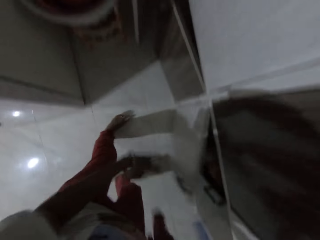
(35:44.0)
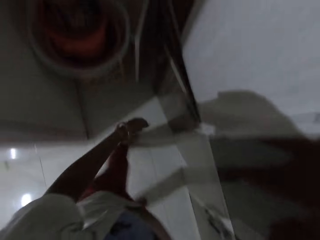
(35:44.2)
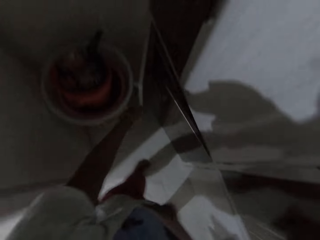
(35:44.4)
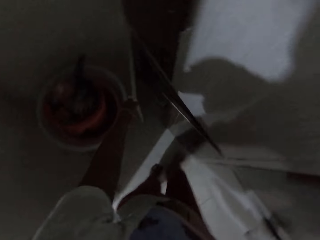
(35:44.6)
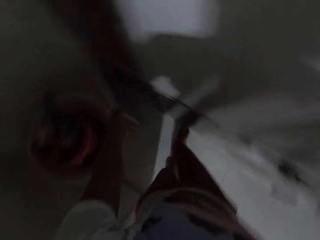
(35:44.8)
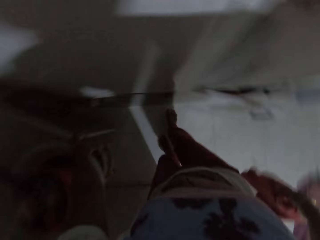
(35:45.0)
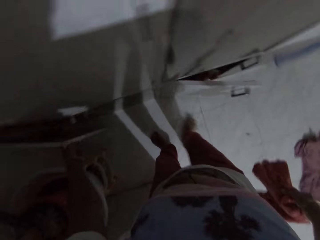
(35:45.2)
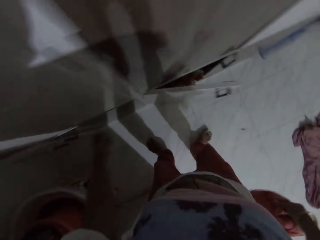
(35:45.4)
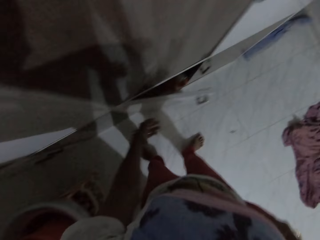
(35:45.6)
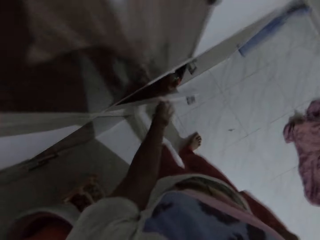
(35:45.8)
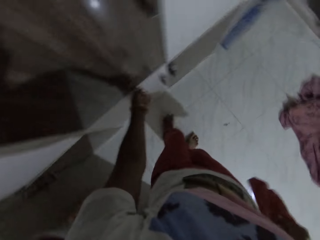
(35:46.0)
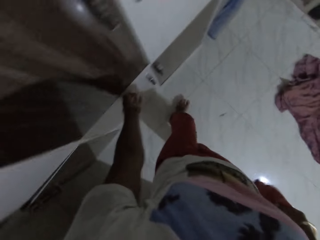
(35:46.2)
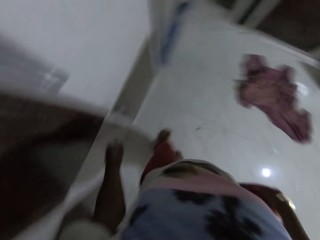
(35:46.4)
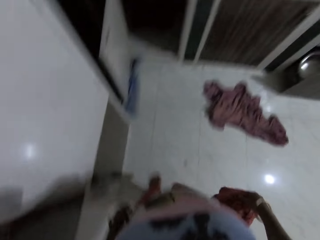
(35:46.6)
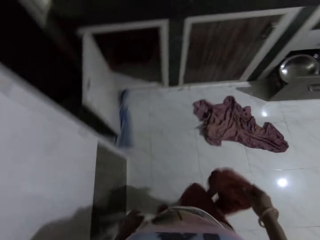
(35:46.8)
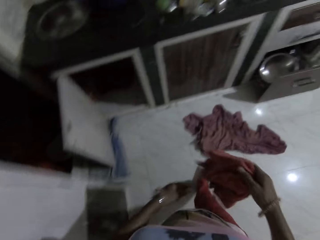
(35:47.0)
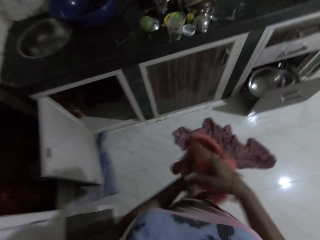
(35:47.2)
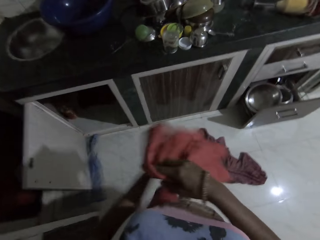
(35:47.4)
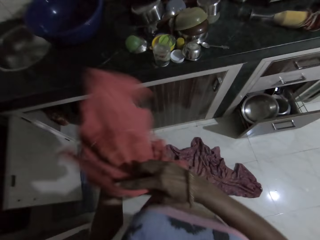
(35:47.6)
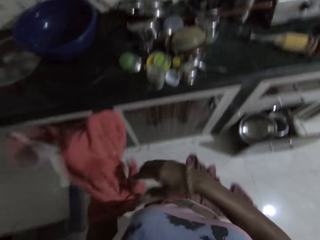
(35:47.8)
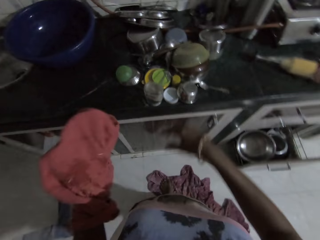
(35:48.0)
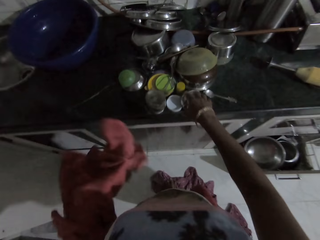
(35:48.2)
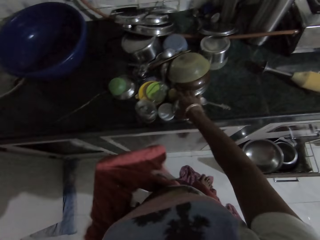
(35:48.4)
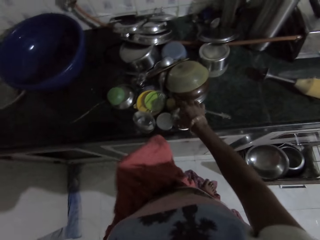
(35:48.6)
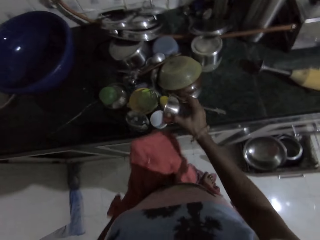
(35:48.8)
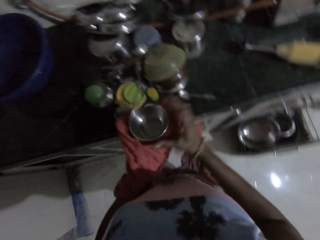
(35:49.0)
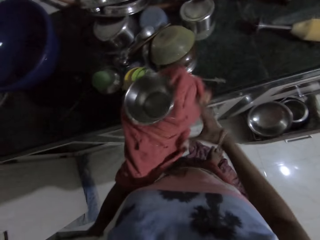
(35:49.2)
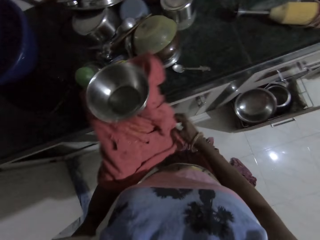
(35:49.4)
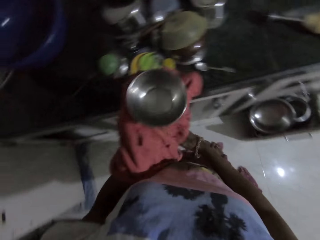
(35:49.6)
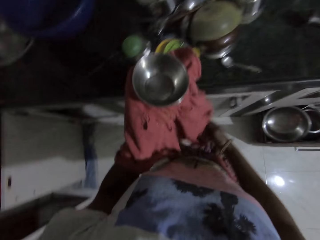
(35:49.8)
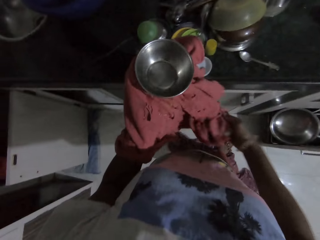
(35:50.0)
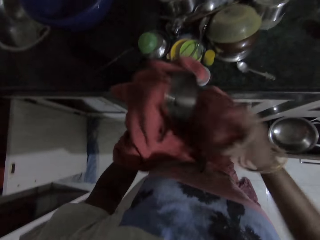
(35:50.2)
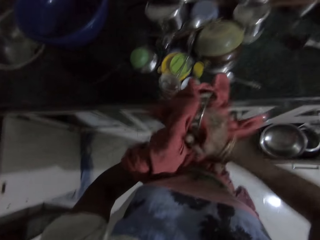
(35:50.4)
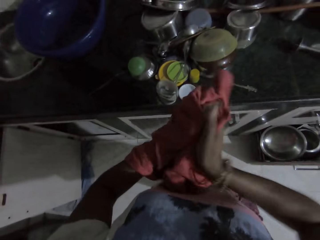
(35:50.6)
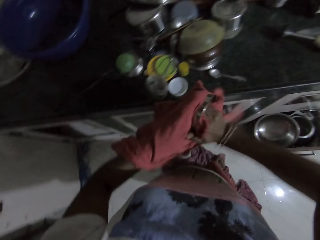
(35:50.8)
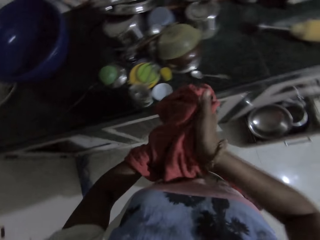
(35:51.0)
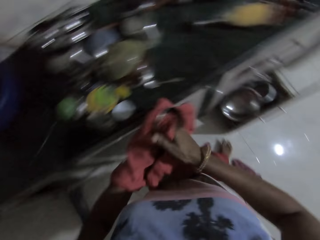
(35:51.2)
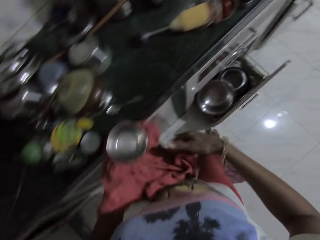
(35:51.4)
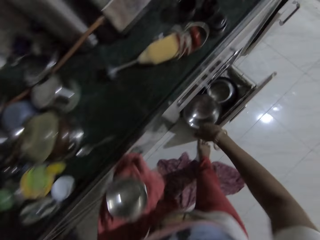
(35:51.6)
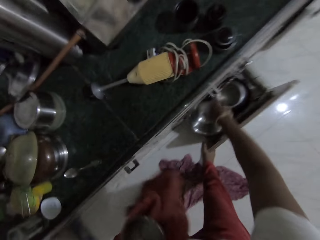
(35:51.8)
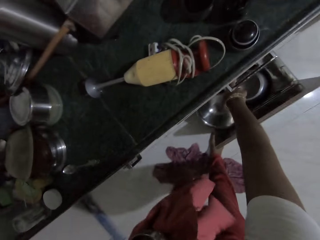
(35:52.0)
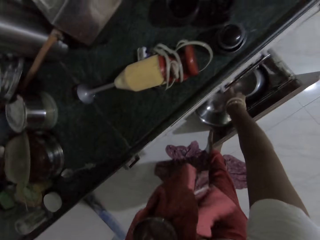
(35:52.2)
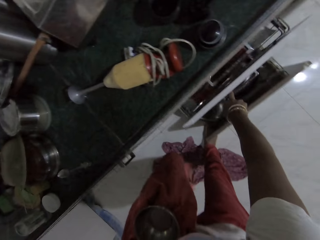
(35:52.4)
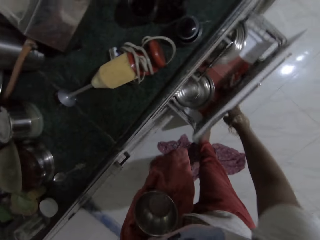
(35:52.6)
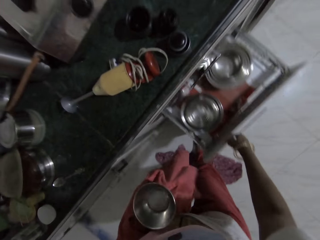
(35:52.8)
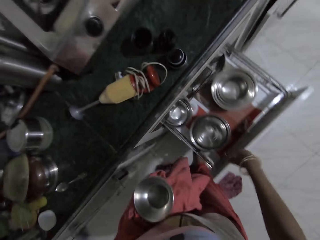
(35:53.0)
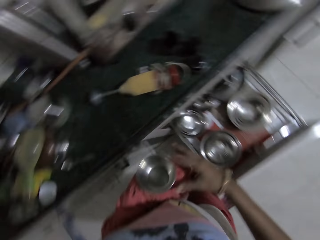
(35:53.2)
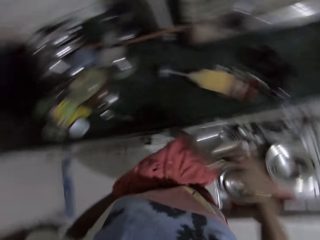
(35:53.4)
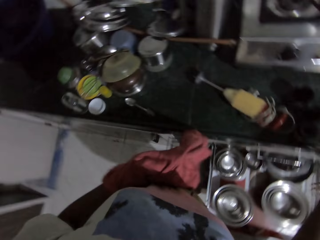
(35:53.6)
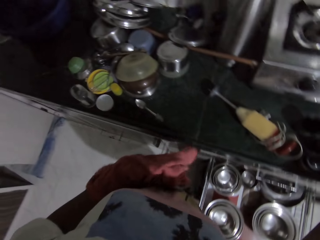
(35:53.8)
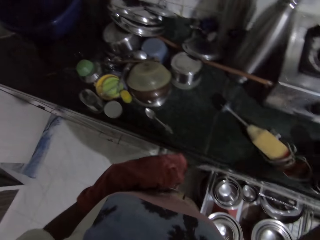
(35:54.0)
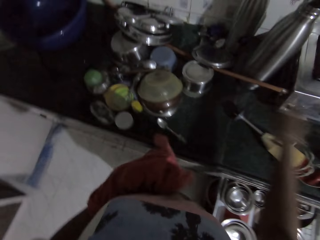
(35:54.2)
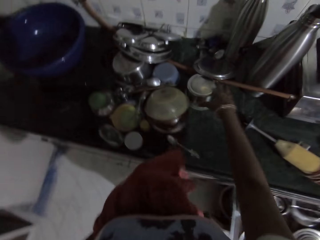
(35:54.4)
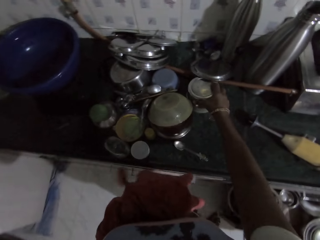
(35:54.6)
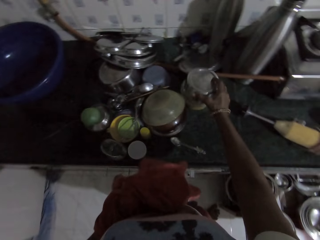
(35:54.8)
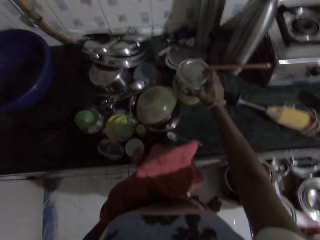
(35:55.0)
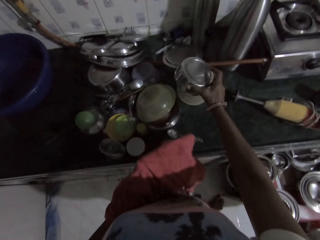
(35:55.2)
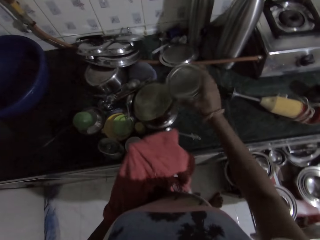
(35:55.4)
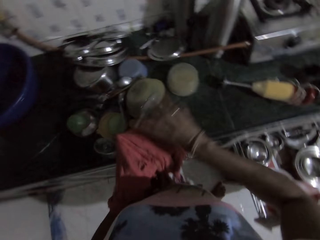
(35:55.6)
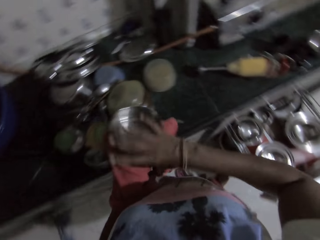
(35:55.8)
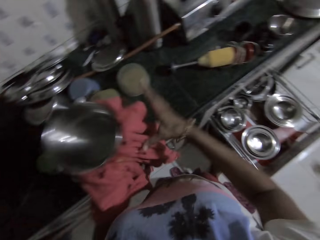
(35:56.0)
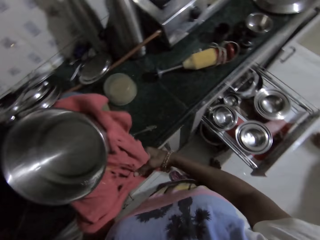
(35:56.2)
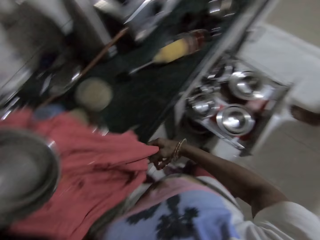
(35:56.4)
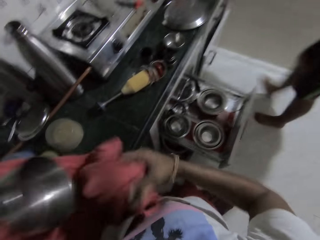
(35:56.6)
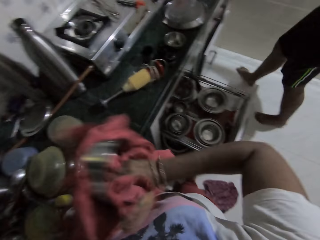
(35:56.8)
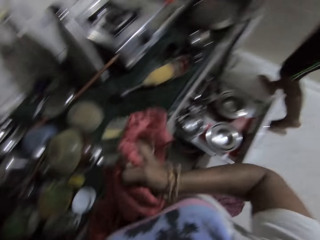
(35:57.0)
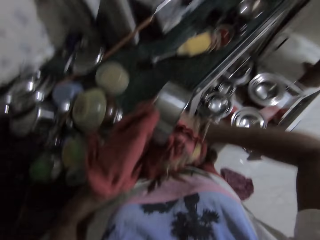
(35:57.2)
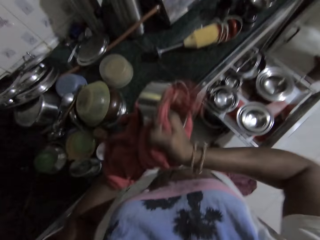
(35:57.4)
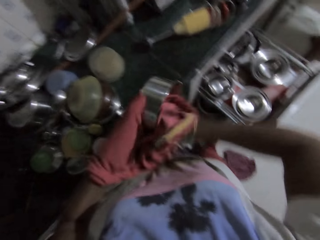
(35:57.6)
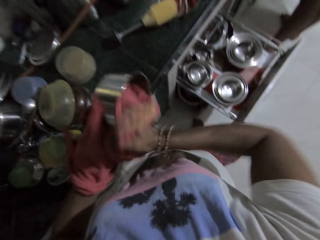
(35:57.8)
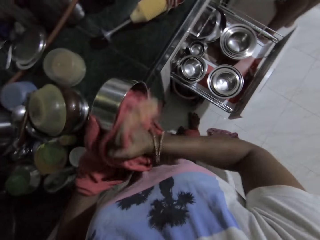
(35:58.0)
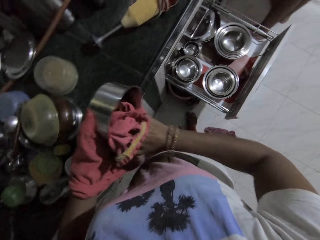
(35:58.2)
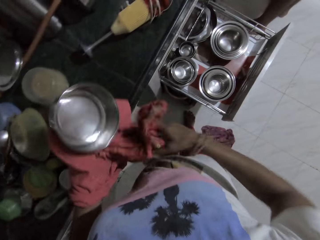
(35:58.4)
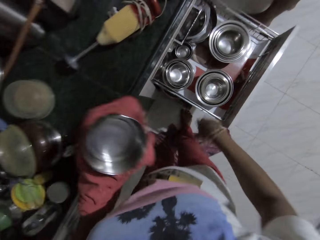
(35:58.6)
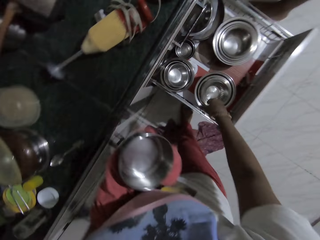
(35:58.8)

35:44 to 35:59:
The camera wearer closes the kitchen cabinet with her left hand repeatedly. She passes the piece of cloth from her right hand to her left hand. She picks a plate from the kitchen counter with her right hand. She passes the plate from her right hand to her left hand. She cleans the plate with the piece of cloth in both hands. She opens a kitchen cabinet with her right hand. She passes the plate from her left hand to her right hand. She drops the plate on the kitchen counter with her right hand. She picks the plate from the kitchen counter with her right hand. She passes the plate from her right hand to her left hand. She cleans the plate with the piece of cloth in both hands.

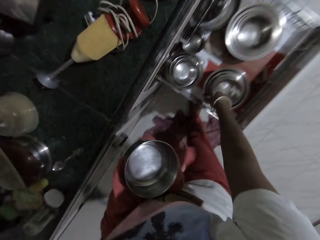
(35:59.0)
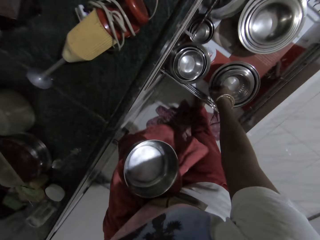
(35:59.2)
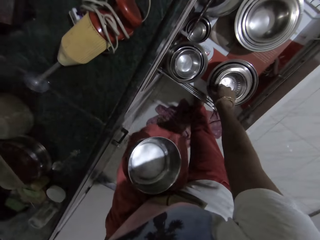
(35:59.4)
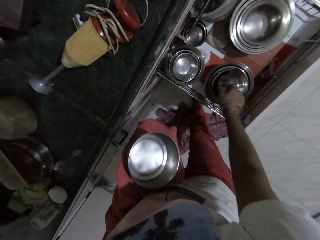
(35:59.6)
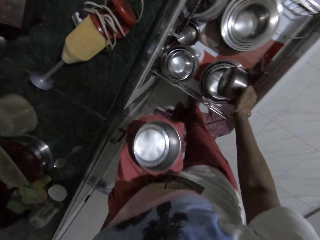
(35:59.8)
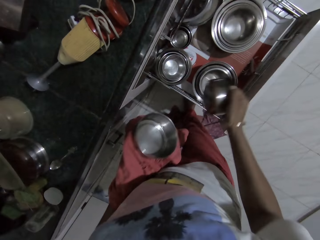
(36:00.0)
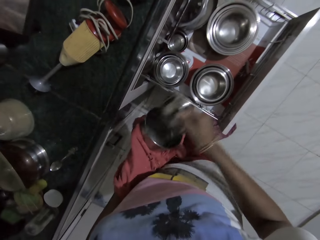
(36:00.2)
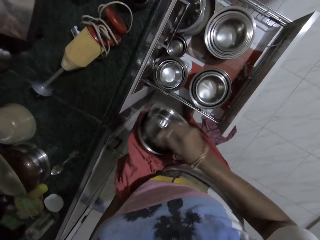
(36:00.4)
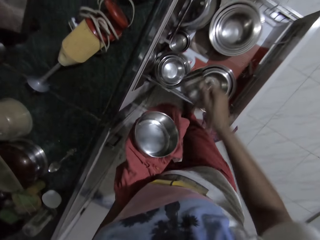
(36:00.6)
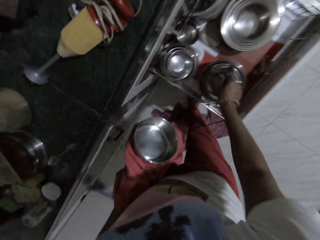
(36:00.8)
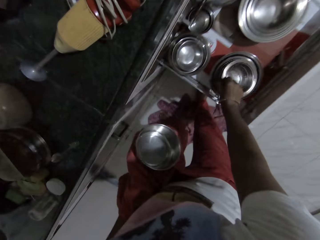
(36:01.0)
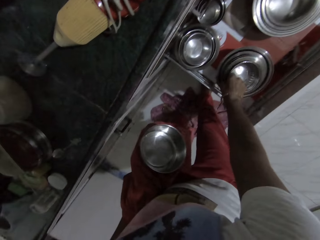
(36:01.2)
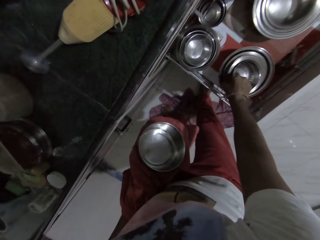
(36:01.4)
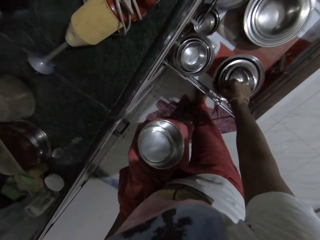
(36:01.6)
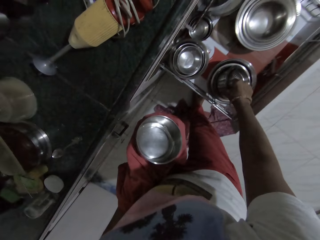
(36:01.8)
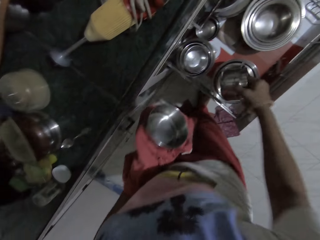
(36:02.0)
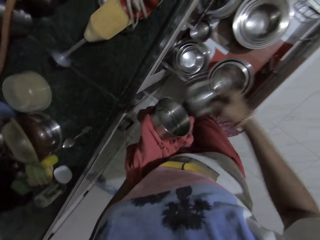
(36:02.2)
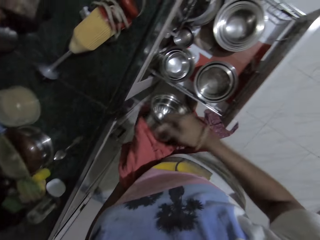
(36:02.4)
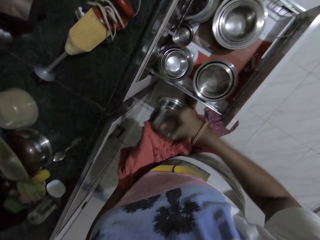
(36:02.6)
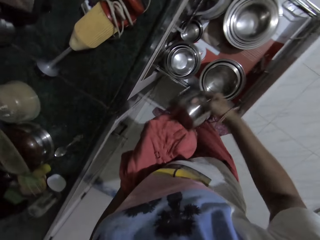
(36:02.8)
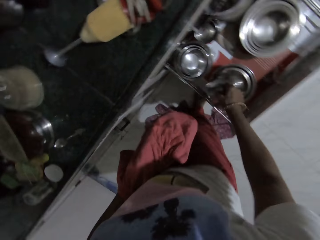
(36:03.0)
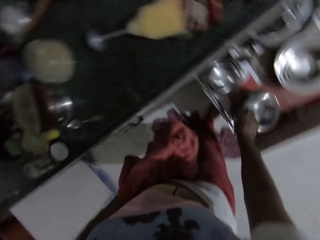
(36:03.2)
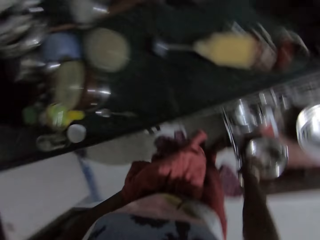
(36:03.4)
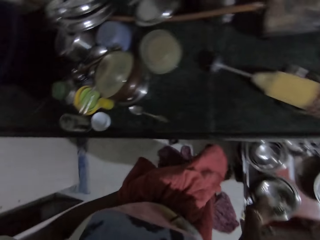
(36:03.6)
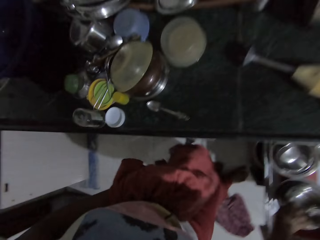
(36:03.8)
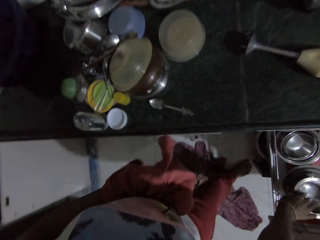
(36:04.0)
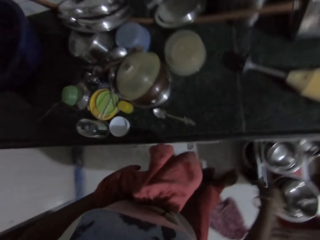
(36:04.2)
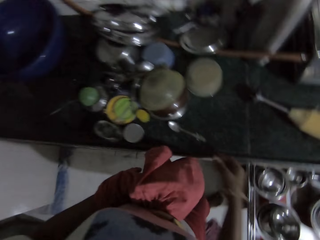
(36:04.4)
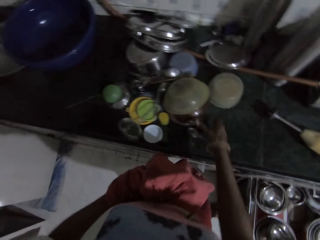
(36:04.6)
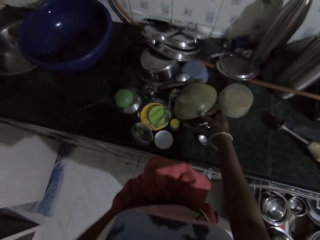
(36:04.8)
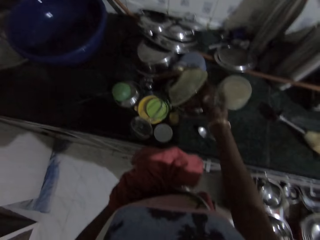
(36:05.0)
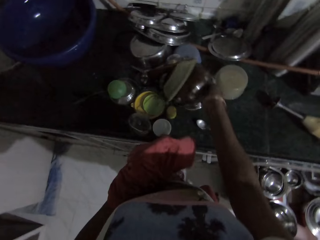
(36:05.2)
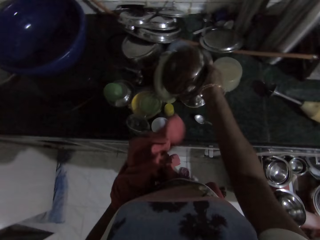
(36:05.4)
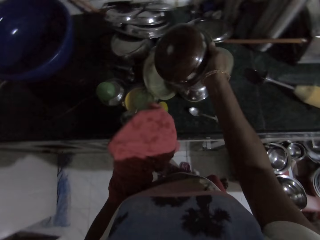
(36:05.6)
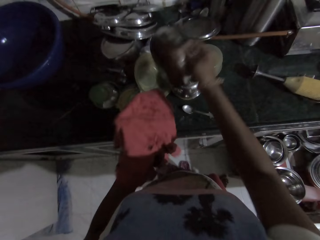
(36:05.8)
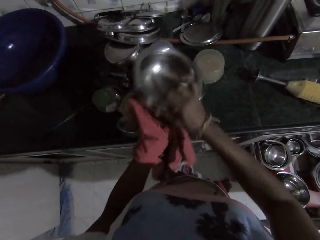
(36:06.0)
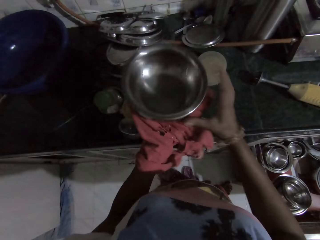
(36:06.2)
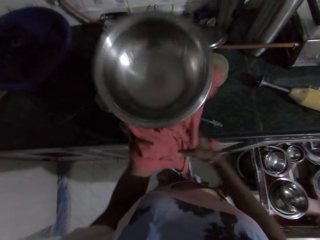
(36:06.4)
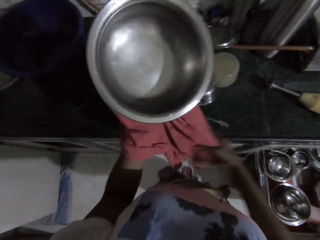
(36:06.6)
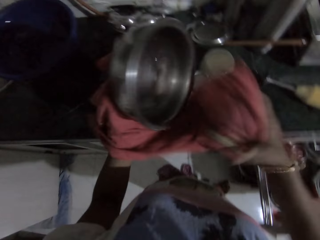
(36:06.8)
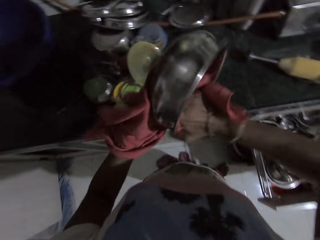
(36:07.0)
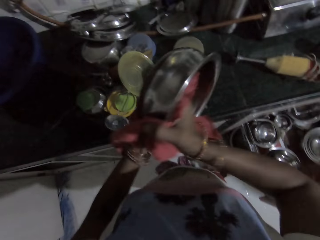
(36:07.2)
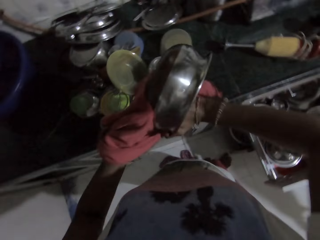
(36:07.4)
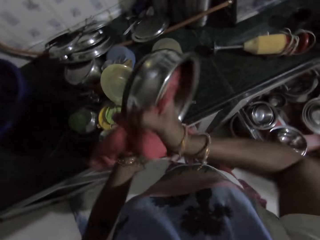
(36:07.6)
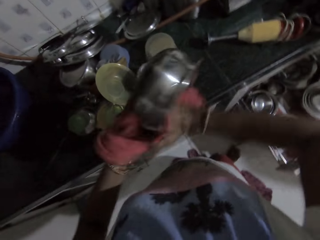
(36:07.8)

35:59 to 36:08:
The camera wearer picks a plate from the kitchen cabinet with her right hand. She passes the plate from her right hand to her left hand. She puts bowls together. She drops the plate in the kitchen cabinet with her right hand. She picks some plates from the kitchen cabinet with her right hand. She passes the plate from her right hand to her left hand. She drops the plates in the kitchen cabinet with her right hand. She picks the plate from the kitchen counter with her right hand. She passes the plate from her right hand to her left hand. She cleans the plate with the piece of cloth in both hands.
